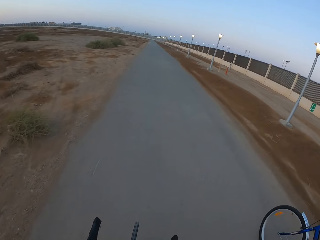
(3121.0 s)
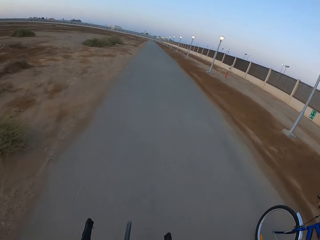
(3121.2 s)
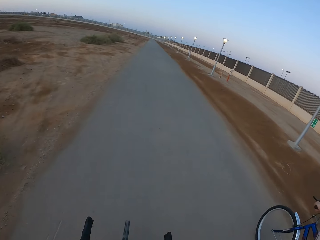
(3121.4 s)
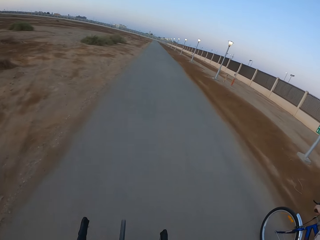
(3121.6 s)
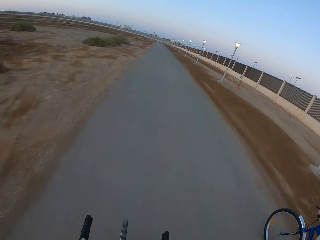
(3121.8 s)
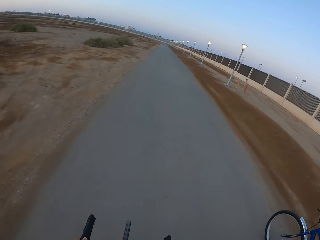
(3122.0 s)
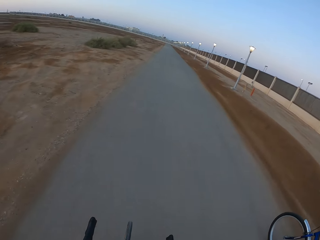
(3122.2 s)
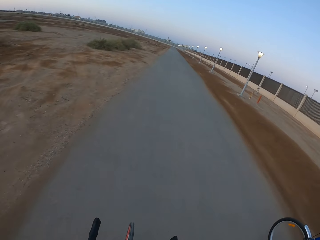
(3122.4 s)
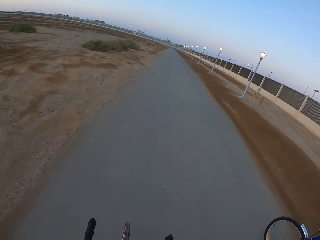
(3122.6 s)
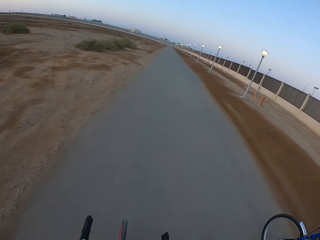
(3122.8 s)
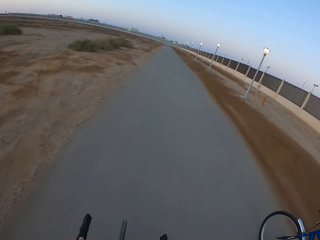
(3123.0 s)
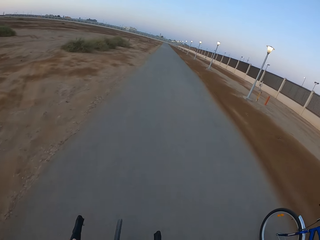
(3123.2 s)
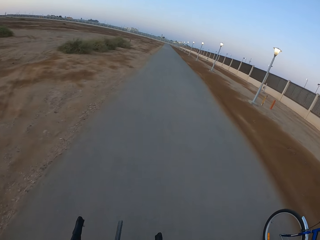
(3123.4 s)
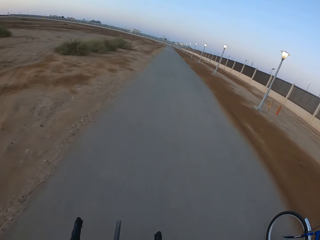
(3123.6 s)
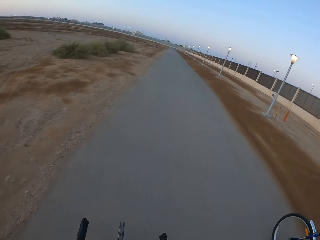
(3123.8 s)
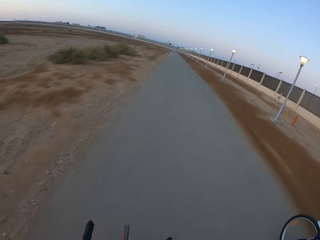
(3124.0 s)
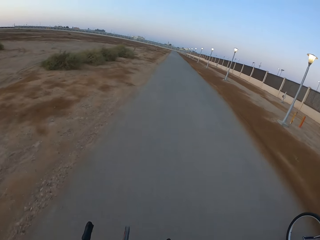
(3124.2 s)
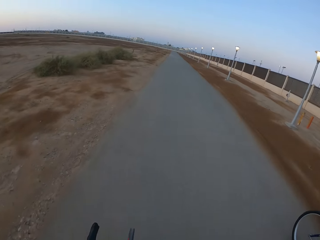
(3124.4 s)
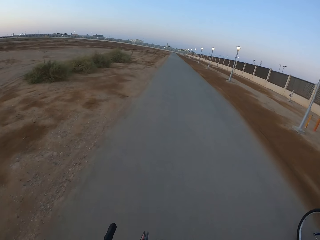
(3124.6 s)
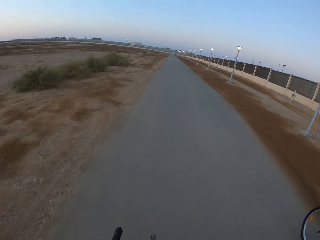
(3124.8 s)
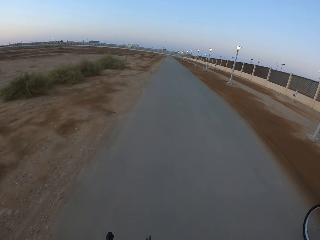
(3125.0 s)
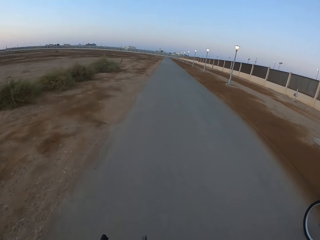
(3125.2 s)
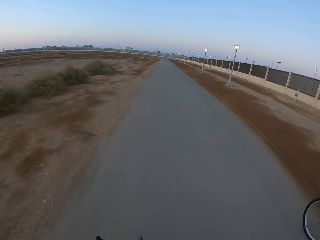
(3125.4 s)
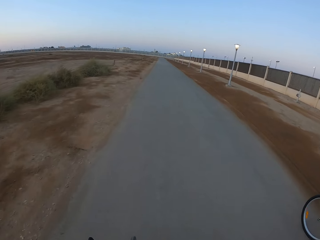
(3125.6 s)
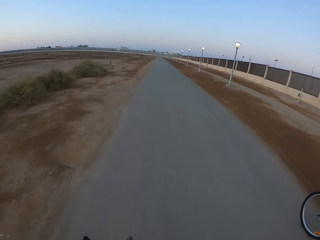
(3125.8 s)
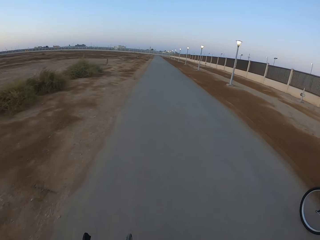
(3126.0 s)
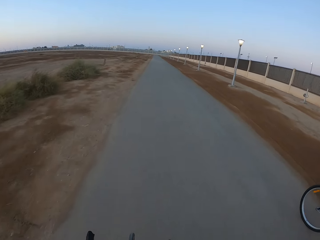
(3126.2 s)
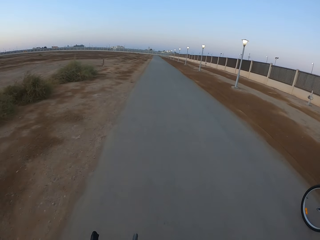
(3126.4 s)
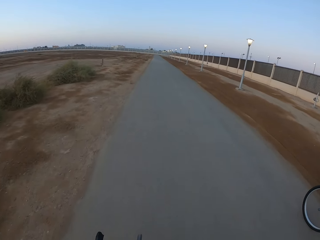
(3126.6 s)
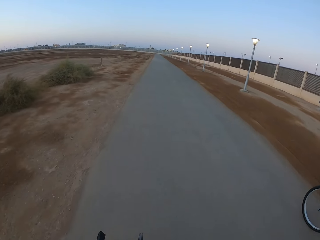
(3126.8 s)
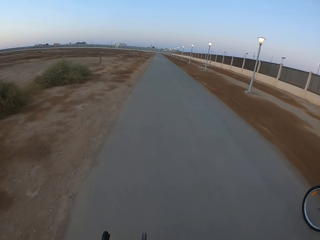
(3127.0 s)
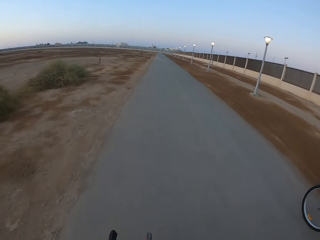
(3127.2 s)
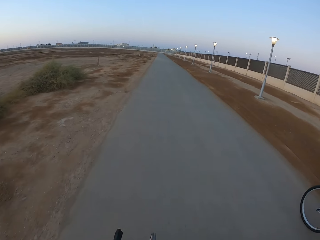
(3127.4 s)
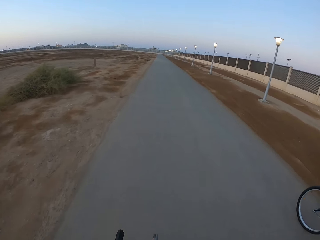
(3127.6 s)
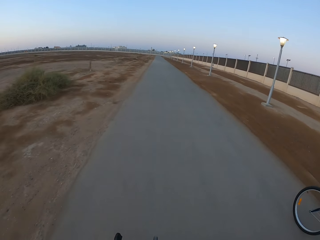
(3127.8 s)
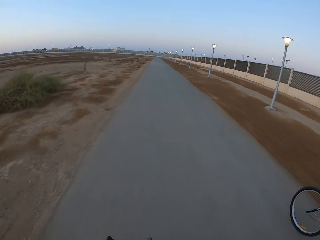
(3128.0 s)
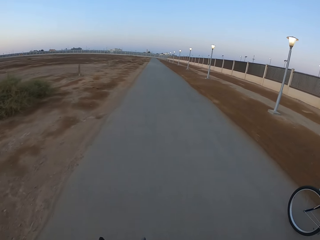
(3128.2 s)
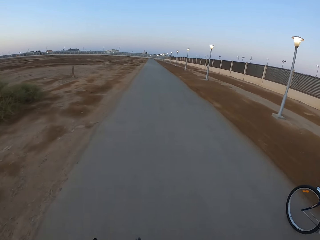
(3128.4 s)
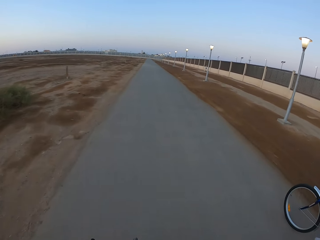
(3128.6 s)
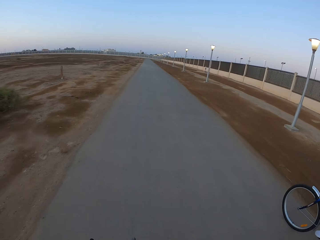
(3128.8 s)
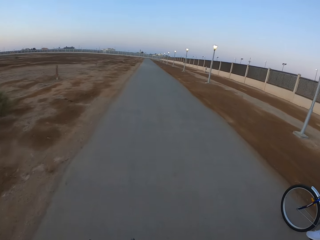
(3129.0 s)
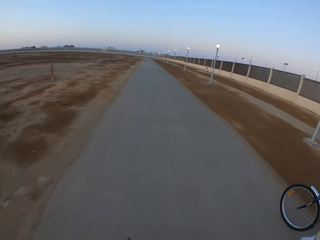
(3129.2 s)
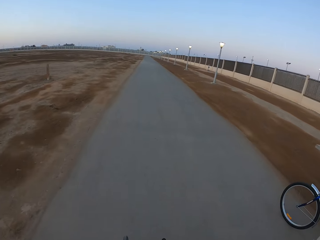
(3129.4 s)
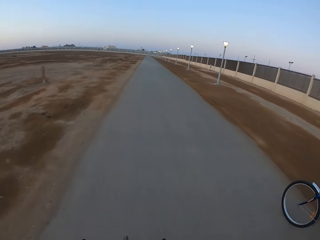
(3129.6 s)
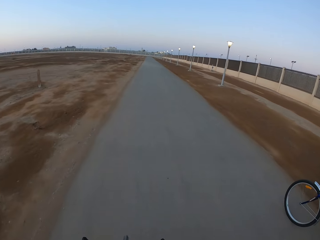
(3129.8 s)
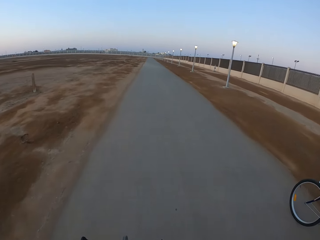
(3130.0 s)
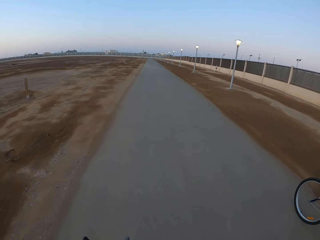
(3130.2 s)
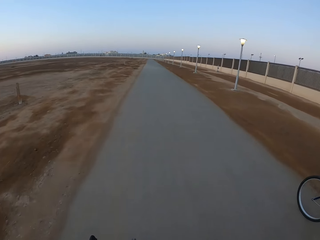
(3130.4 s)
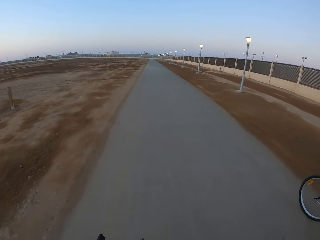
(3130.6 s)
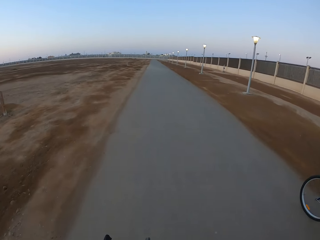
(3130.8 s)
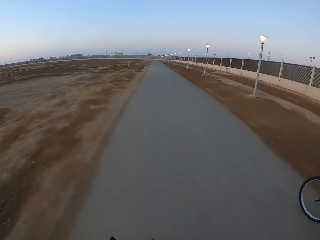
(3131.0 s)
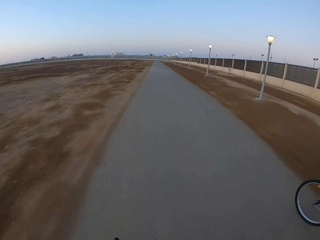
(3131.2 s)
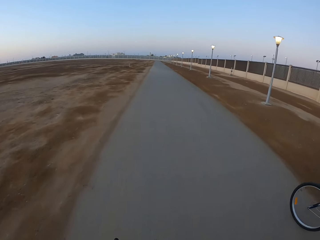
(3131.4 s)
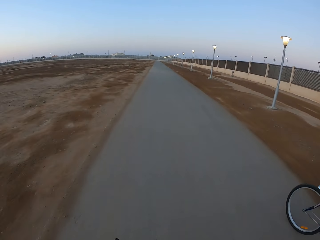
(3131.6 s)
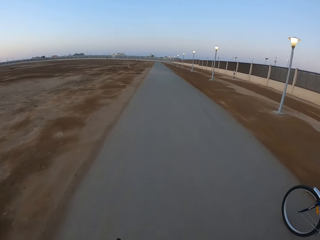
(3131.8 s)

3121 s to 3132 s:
A man rides the bicycle. The camera wearer rides the bicycle.

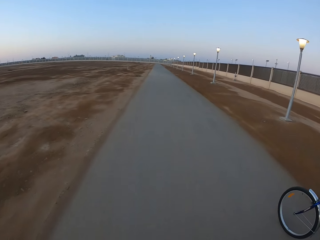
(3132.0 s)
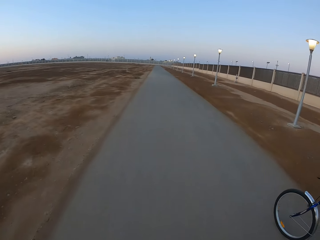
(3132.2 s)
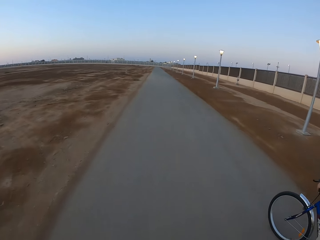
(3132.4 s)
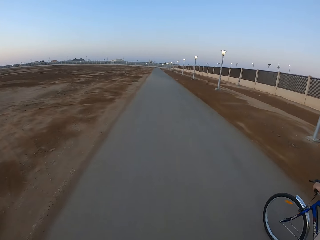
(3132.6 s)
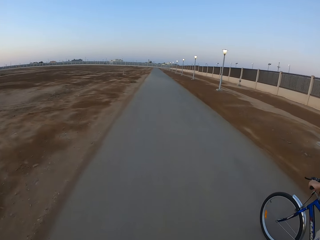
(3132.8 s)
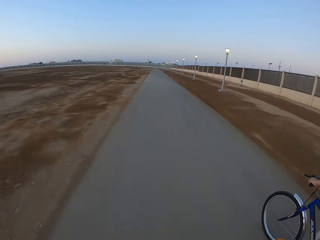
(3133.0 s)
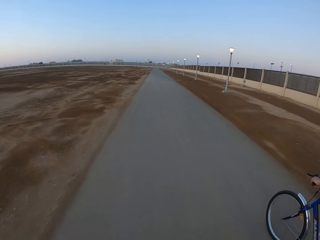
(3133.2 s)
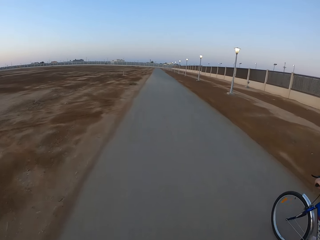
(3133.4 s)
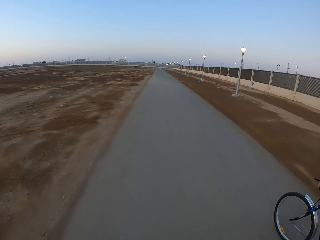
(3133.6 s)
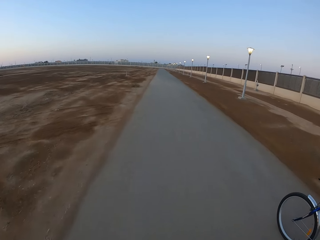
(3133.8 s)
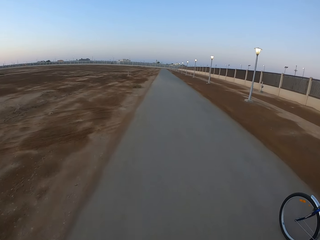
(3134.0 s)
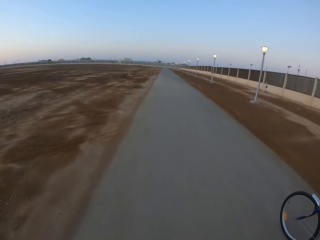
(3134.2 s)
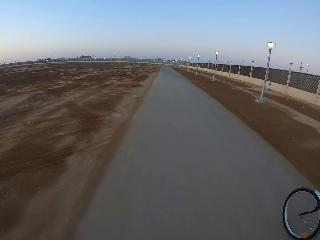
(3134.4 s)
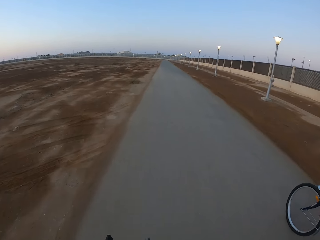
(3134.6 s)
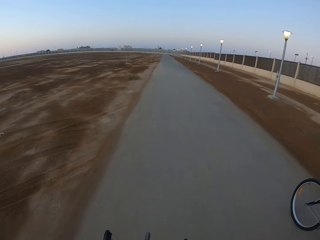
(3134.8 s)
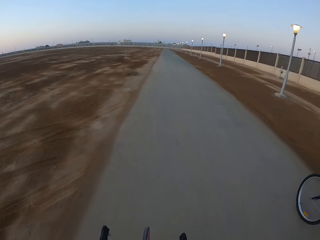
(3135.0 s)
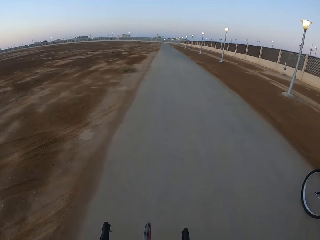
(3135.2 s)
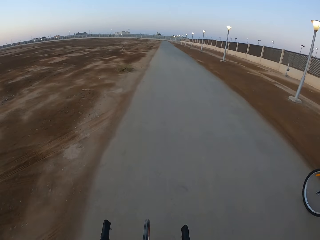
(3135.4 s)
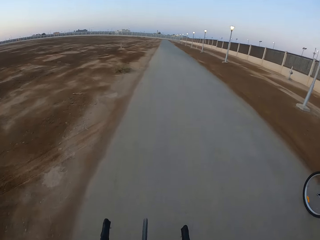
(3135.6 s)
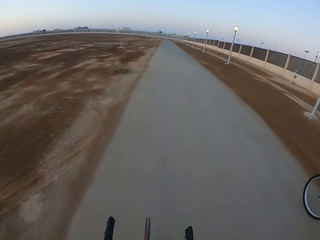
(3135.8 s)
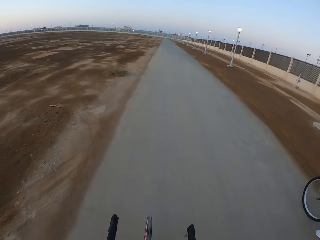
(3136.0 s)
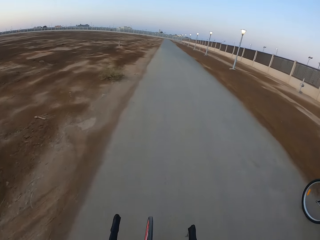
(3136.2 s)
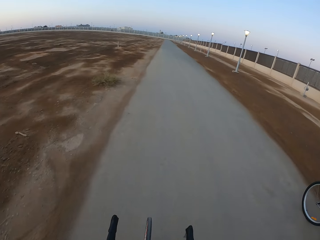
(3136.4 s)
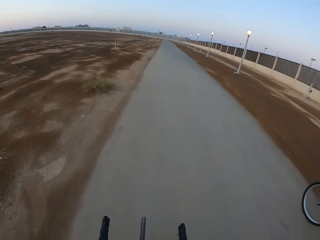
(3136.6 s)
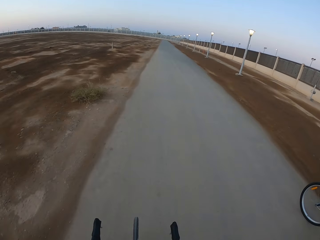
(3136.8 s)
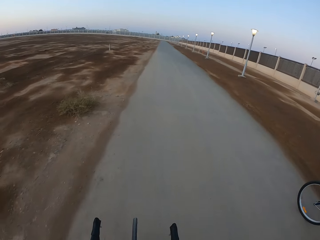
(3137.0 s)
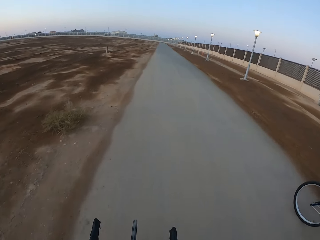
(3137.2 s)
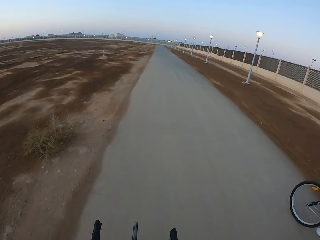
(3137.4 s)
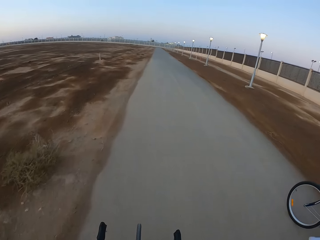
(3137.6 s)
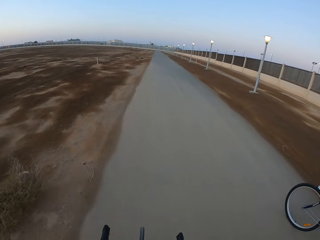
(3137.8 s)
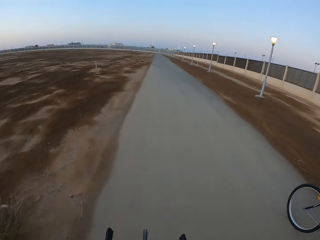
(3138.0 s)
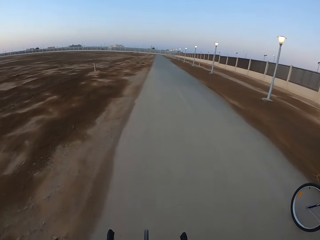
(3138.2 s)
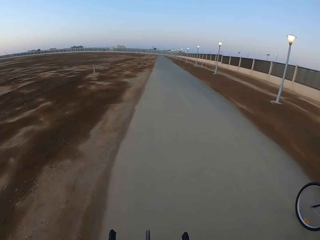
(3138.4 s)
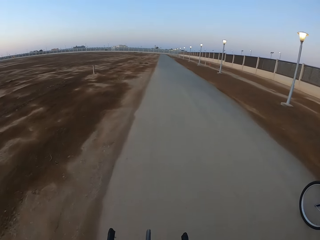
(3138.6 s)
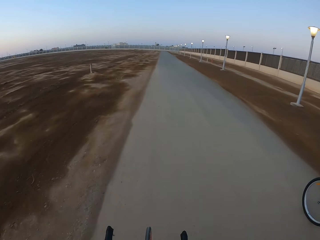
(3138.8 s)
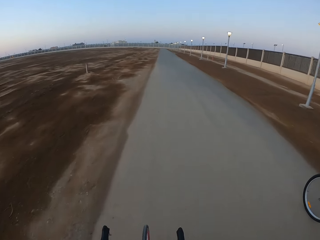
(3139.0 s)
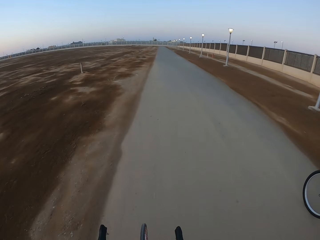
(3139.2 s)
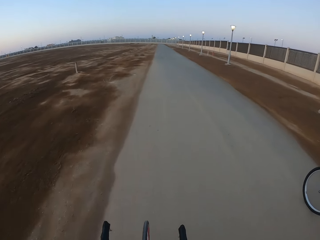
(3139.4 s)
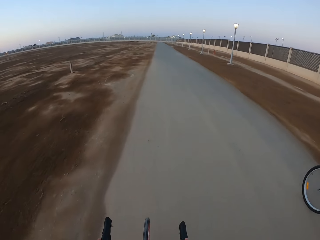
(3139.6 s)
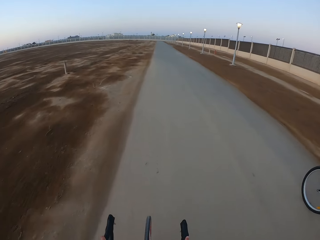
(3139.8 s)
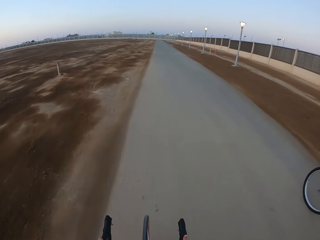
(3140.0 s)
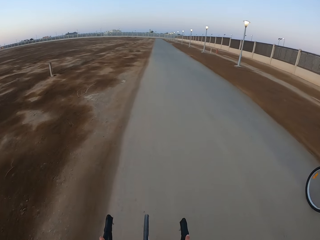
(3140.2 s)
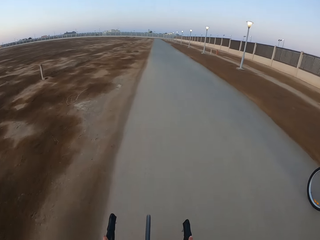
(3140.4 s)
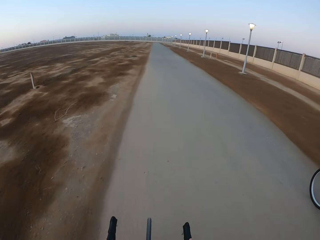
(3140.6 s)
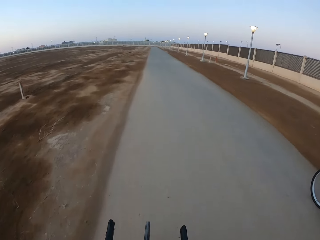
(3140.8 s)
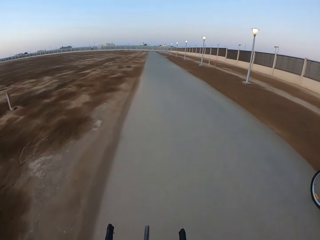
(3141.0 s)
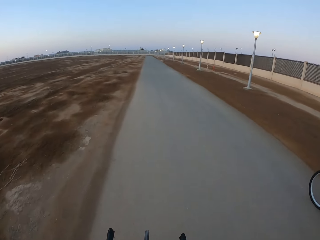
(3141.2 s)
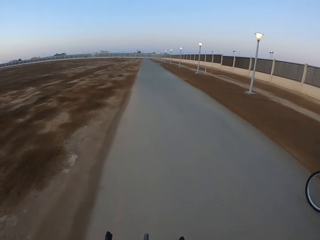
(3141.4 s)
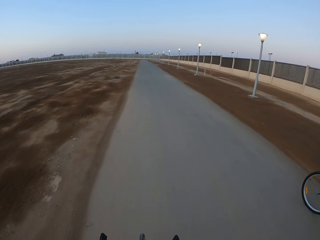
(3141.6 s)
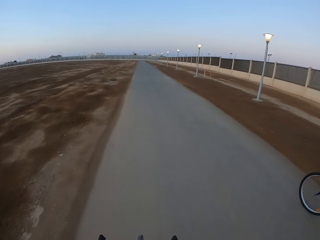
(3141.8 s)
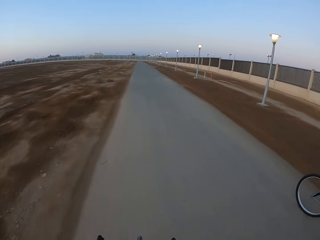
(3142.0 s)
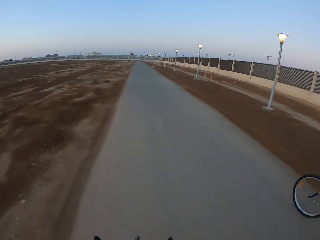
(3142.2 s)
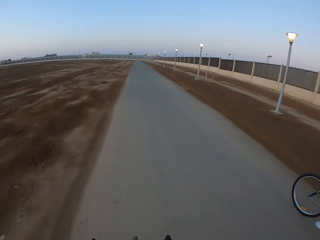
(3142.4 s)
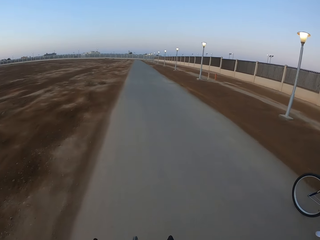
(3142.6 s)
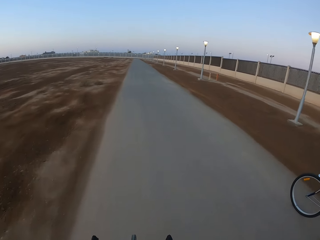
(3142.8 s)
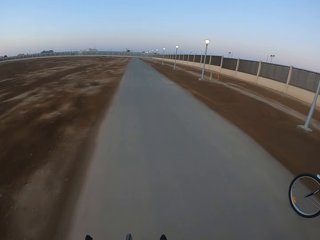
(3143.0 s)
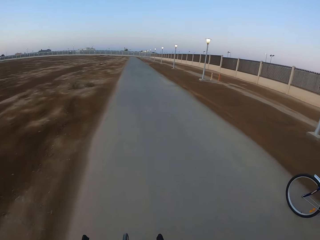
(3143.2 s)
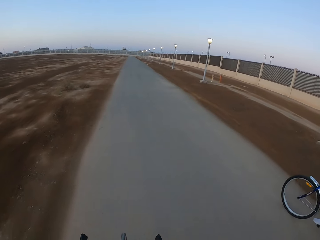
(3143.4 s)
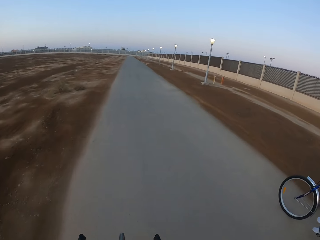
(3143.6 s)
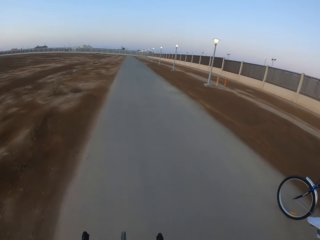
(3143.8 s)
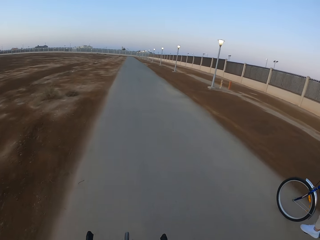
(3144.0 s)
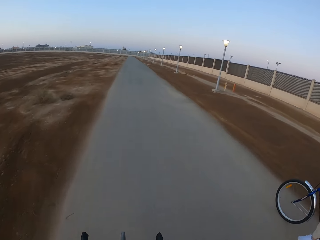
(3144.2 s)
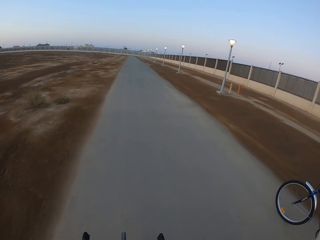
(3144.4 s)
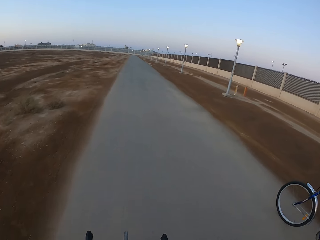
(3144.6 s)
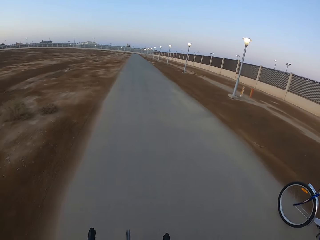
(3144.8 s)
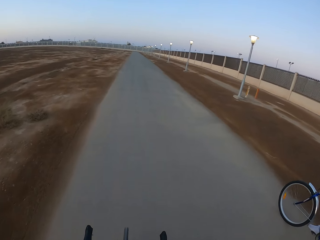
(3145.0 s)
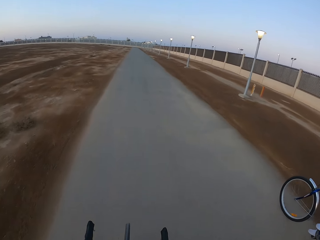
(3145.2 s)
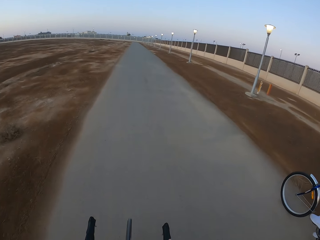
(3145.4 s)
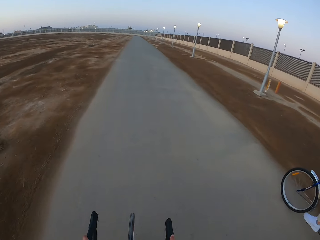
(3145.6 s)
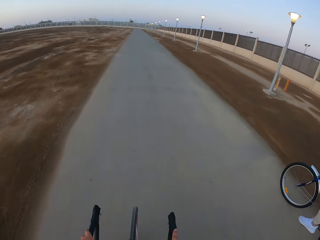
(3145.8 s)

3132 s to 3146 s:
A man rides the bicycle. The camera wearer rides the bicycle. The man rides the bicycle.
